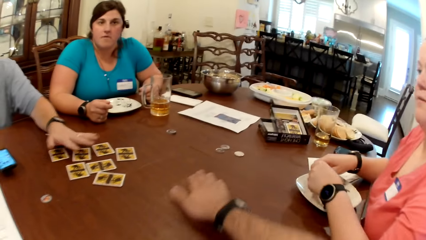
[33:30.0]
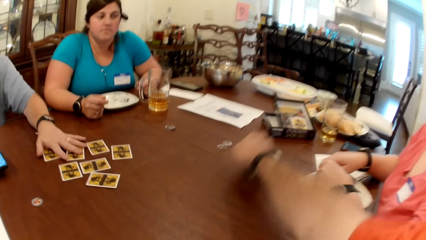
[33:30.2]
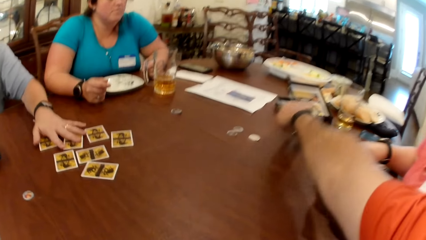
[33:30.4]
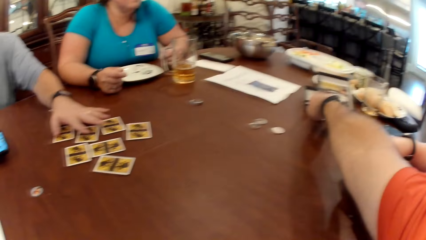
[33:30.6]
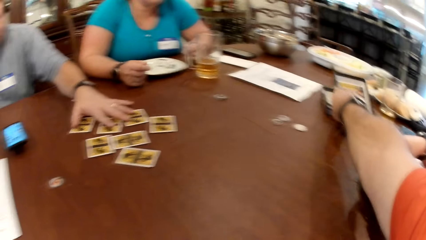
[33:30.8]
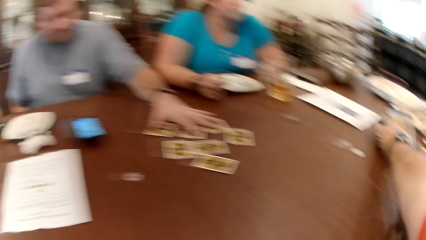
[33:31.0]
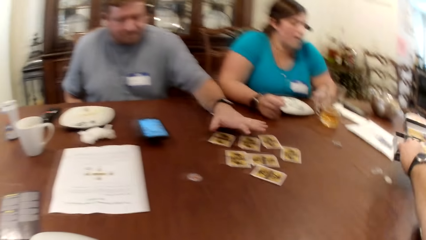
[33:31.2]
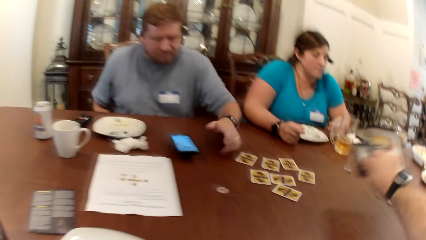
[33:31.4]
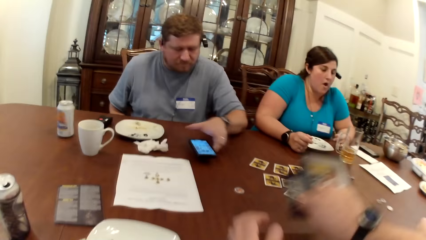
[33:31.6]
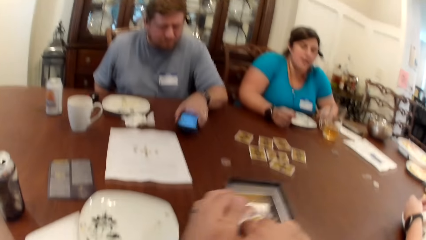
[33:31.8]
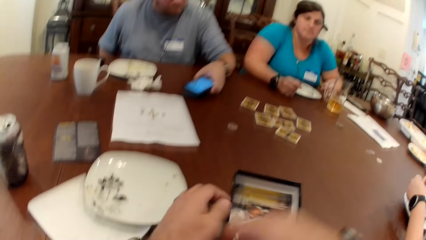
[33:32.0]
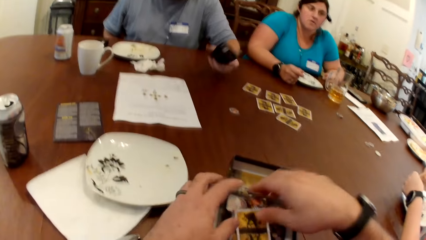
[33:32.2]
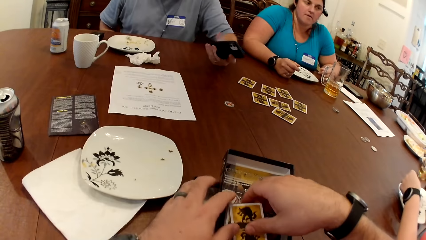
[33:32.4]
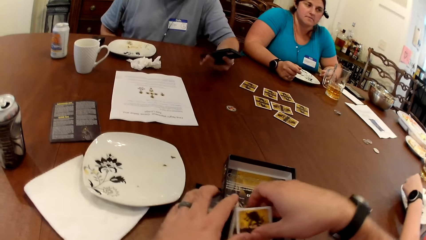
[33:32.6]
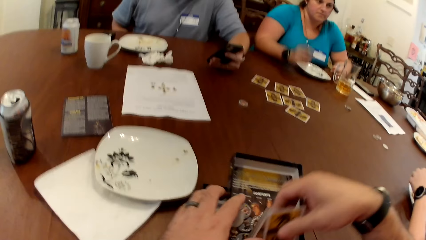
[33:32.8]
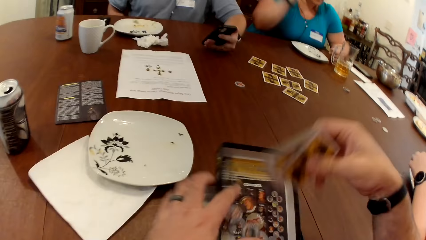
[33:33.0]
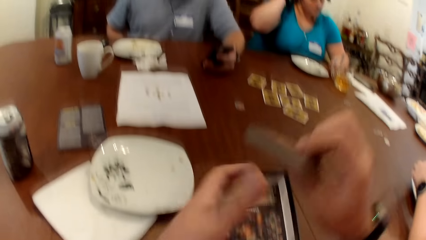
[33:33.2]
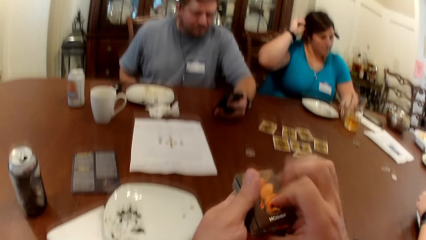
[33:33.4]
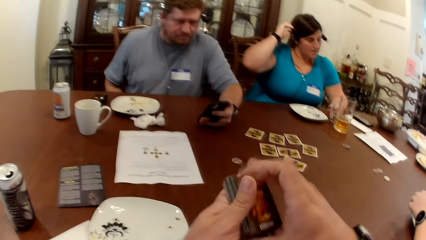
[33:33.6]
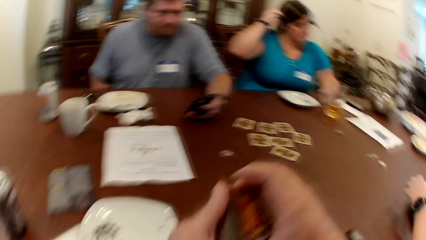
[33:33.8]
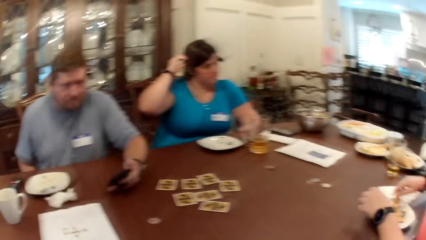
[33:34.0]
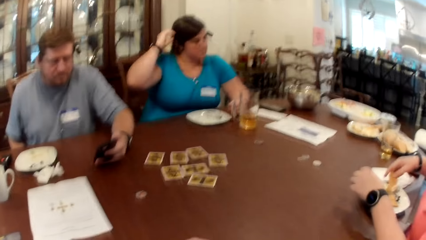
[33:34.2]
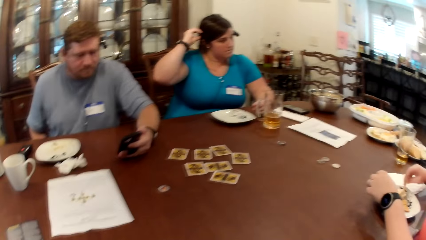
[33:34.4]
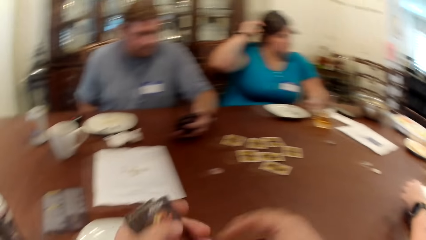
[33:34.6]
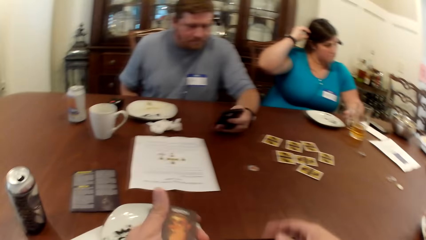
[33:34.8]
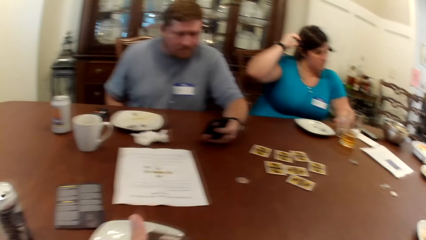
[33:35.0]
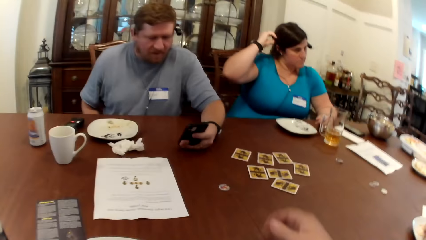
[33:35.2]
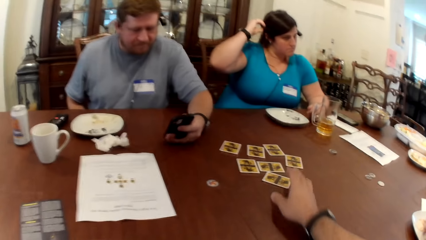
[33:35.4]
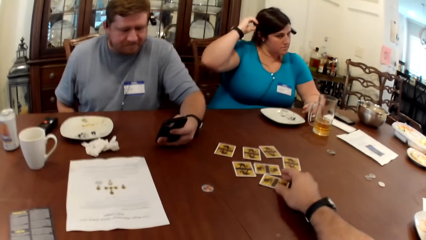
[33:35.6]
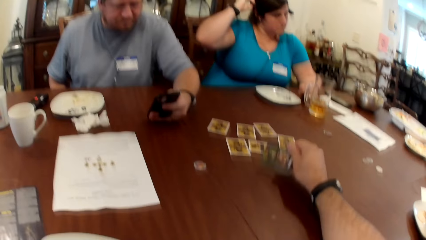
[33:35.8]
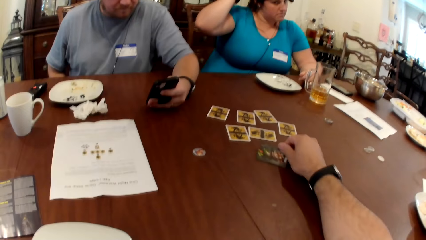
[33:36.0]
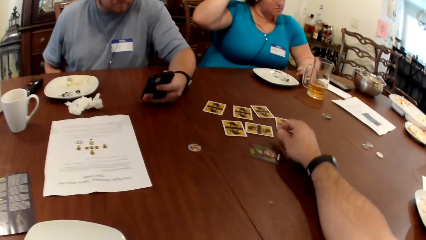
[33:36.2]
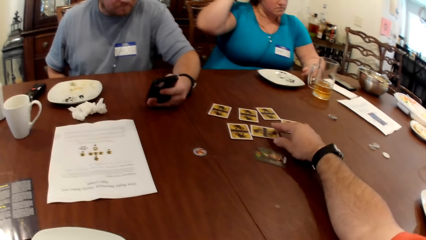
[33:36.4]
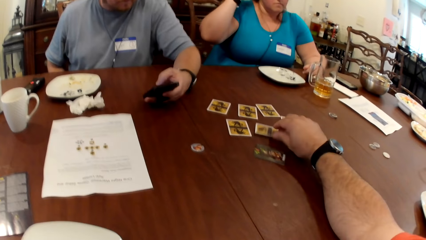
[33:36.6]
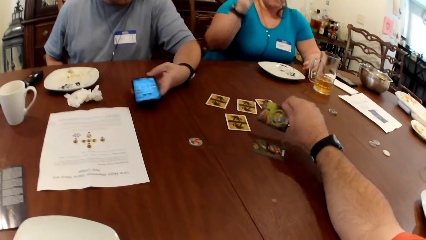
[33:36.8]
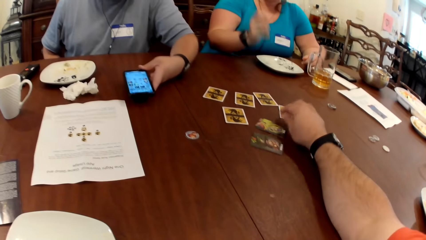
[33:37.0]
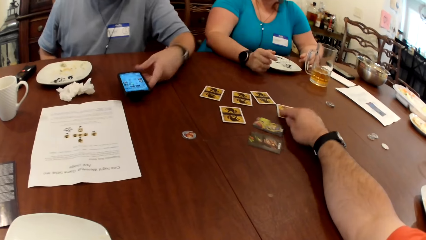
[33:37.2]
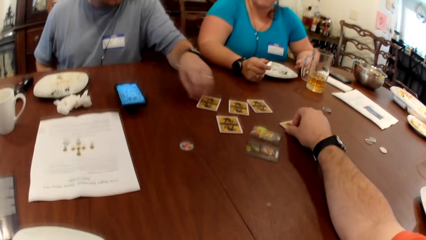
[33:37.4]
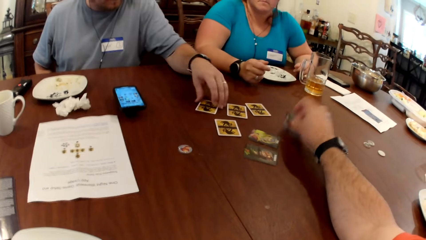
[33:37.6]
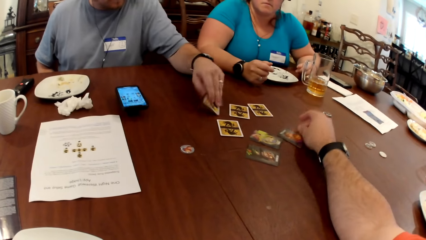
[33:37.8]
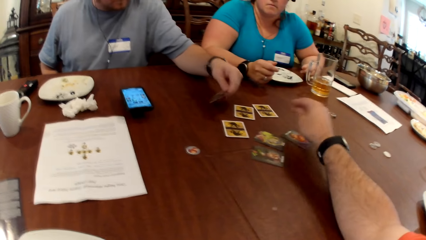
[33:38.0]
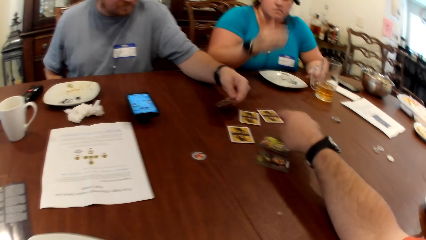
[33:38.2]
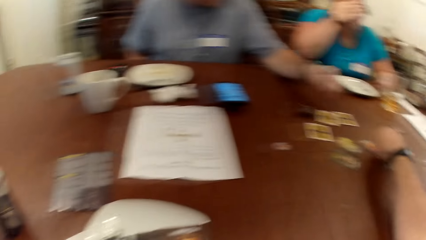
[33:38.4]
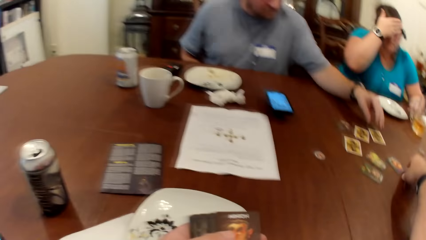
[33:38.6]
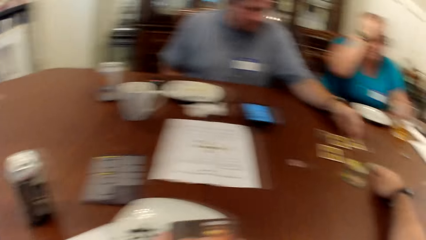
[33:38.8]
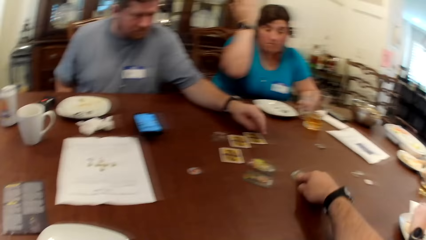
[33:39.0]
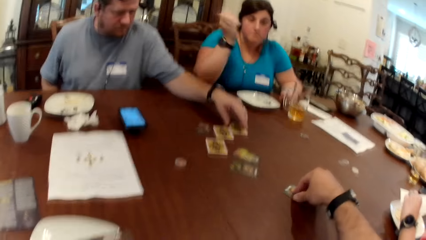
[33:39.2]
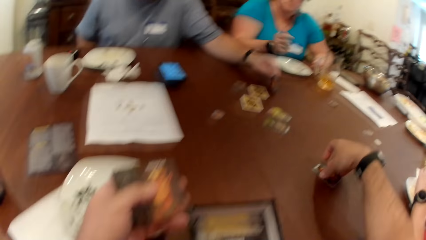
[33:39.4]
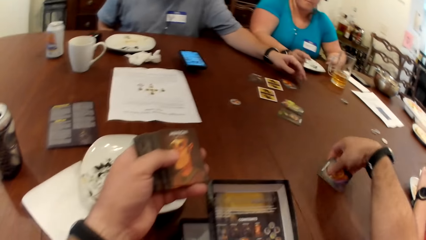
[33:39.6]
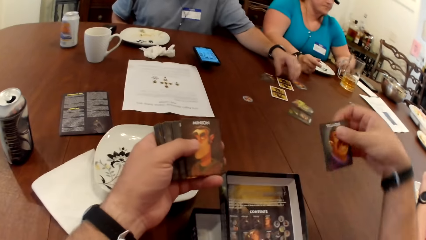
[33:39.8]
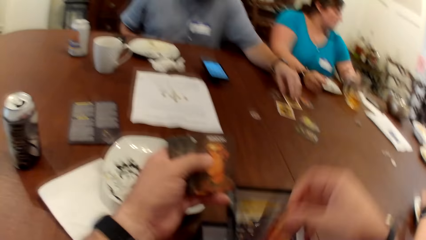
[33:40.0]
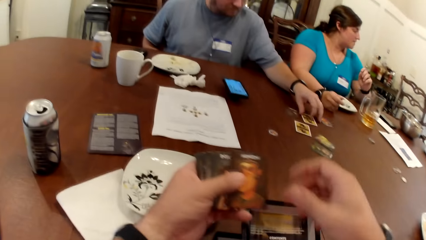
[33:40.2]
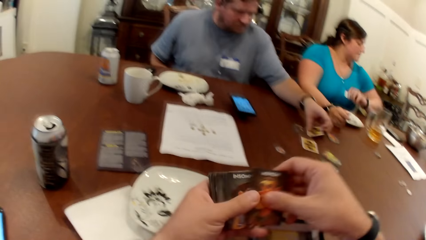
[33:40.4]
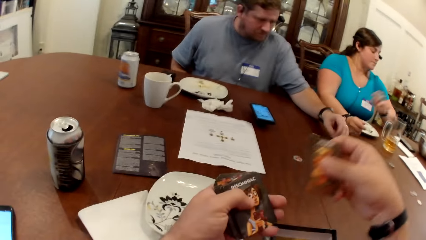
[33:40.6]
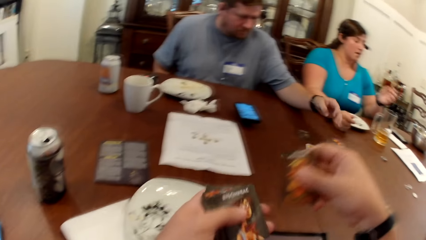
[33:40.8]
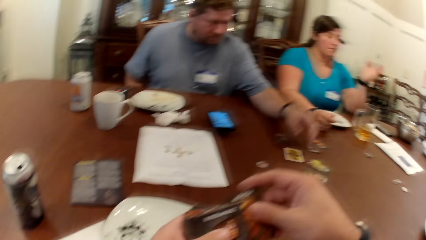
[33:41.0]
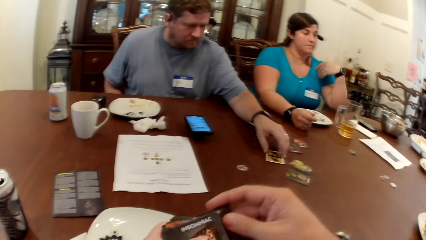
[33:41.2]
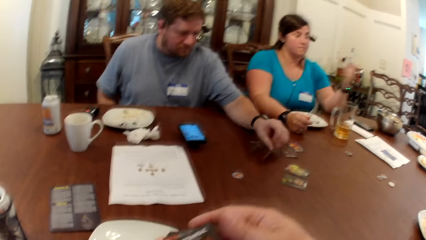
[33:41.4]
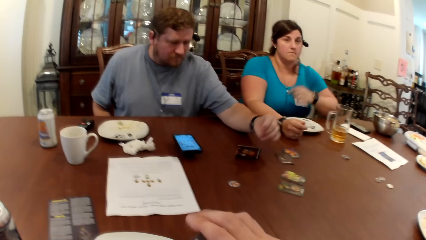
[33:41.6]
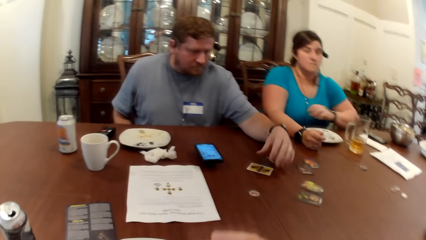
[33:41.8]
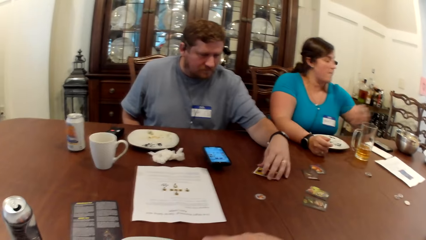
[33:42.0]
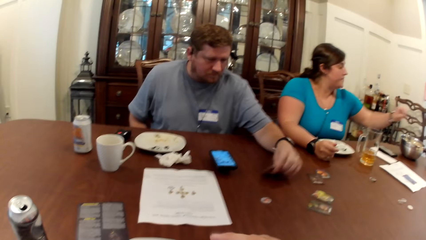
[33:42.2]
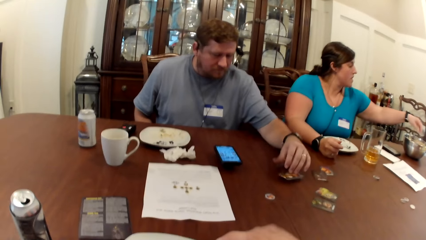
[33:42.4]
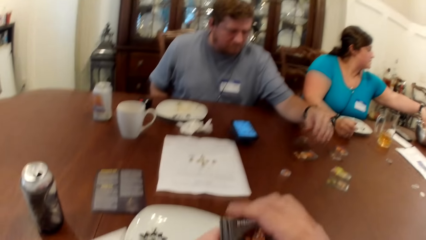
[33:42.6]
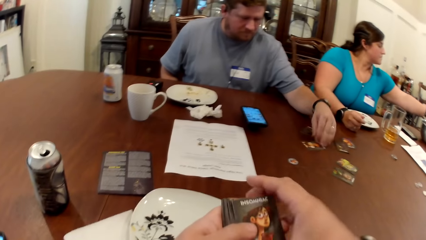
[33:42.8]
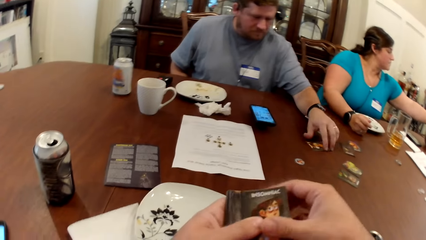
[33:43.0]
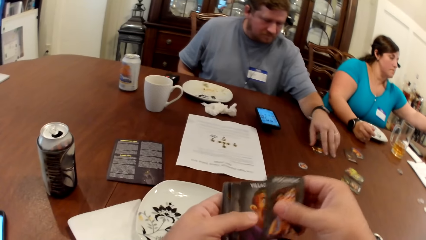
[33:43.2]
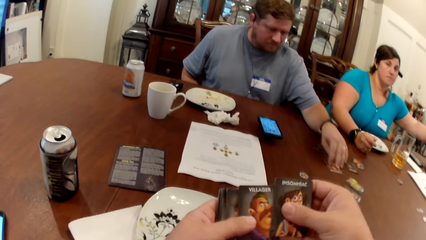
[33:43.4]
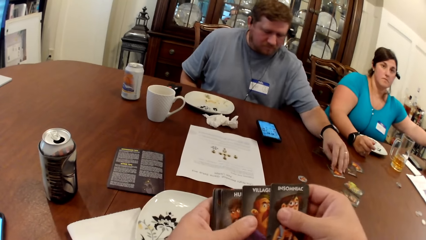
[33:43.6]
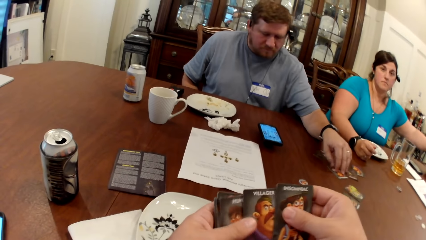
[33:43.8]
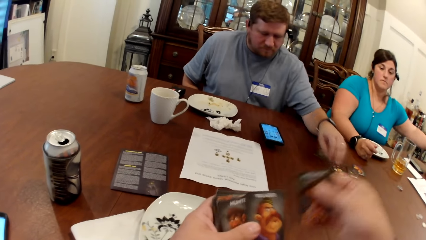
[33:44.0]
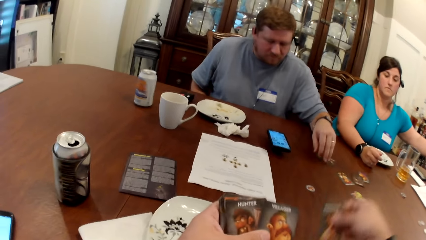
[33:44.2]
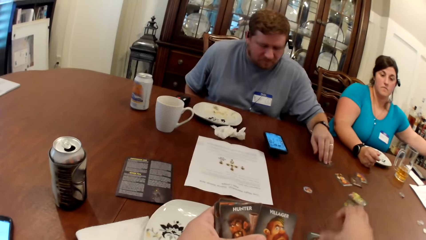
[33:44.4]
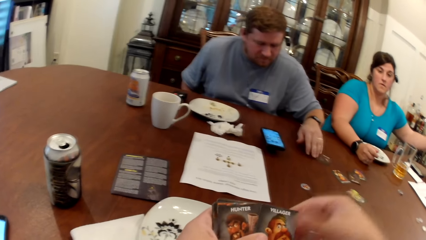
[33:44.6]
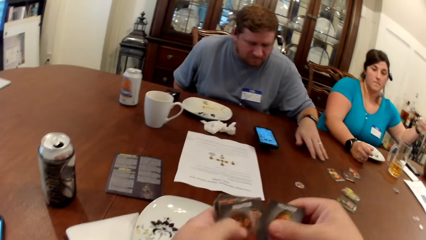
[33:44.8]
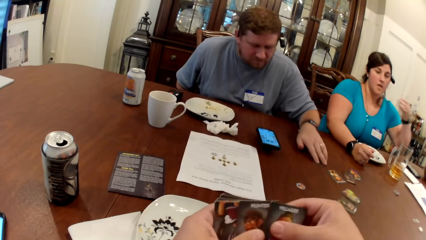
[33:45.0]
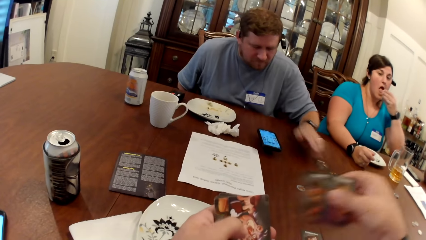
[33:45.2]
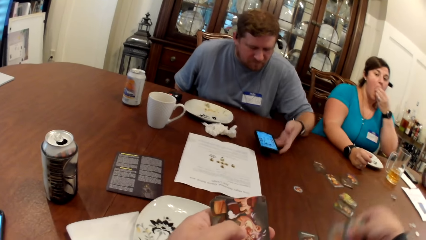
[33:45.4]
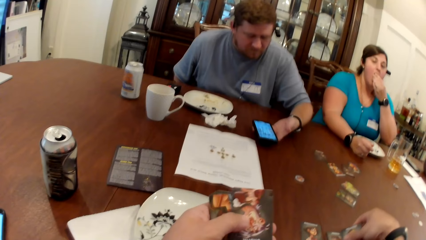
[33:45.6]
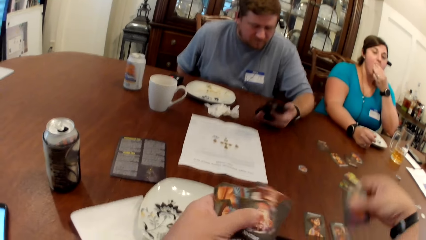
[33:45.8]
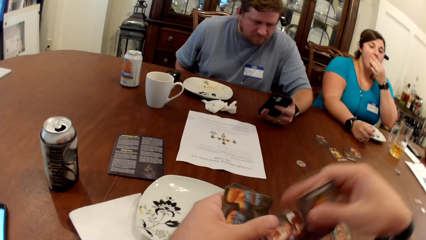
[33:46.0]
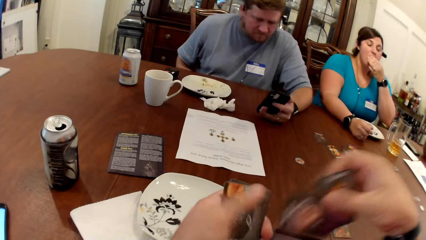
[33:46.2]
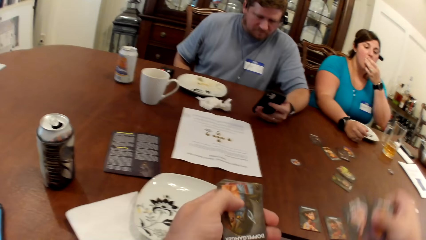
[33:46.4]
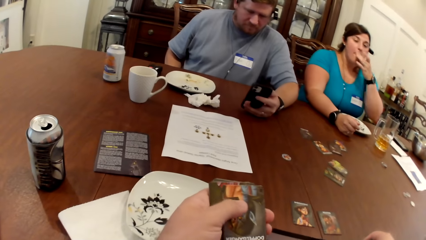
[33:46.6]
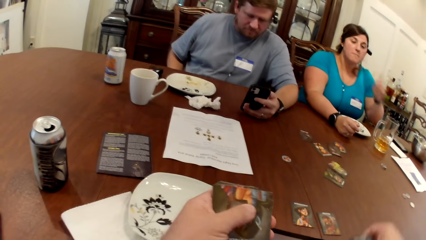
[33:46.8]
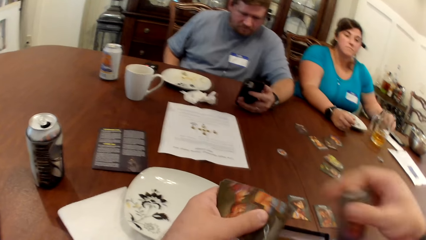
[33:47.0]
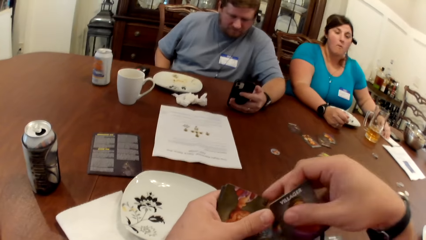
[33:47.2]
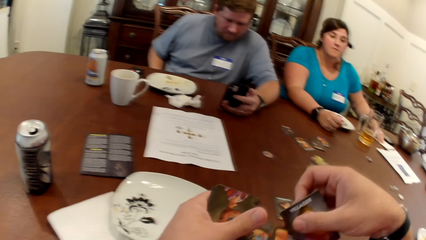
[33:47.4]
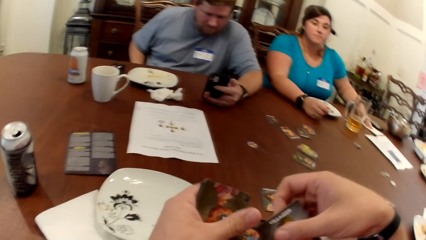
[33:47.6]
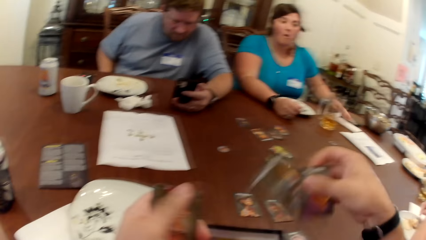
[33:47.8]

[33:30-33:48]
The camera wearer picks a card game box from the table with his right hand. A man picks the phone from the table with his left hand. The camera wearer places the card game box in his right hand on the table. He holds the card game box with both hands. He picks a deck of cards from the card game box with his right hand. A woman touches her hair with her right hand. The camera wearer holds the deck of cards with both hands. He holds the deck of cards in his left hand. He flips a card from the table with his right hand, and again. The man places the phone in his left hand on the table. The camera wearer flips a card from the table with his right hand. The man flips a card from the table with his left hand. The camera wearer picks up a card from the table with his right hand. The man flips a card from the table with his right hand. The camera wearer drops the card in his right hand into the card game box. The man flips a card from the table with his left hand. The camera wearer shuffles the deck of cards in both hands. He puts cards on the table. The man flips a card from the table with his left hand. The camera wearer picks a card from the deck in his left hand with his right hand. He places the card in his right hand on the table. He holds the deck of cards in both hands. He picks a set of cards from the deck in his left hand with his right hand. The woman eats the popcorn in her left hand. The camera wearer places a card on the table from the set of cards in his right hand. The man picks up the phone on the table with his left hand. The camera wearer picks a card from the deck in his left hand with his right hand. He places the card on the table from the set of cards in his right hand. He picks a card from the deck in his left hand with his right hand.
